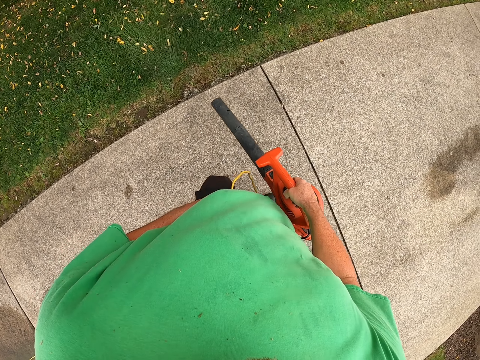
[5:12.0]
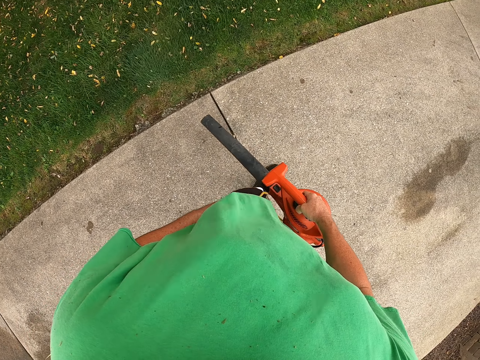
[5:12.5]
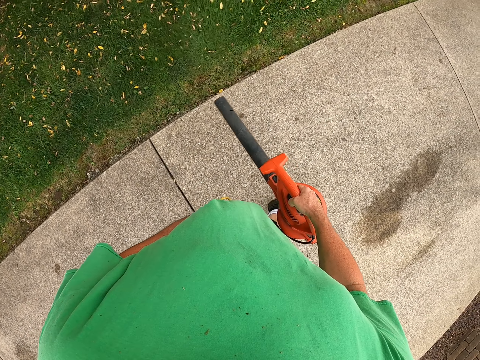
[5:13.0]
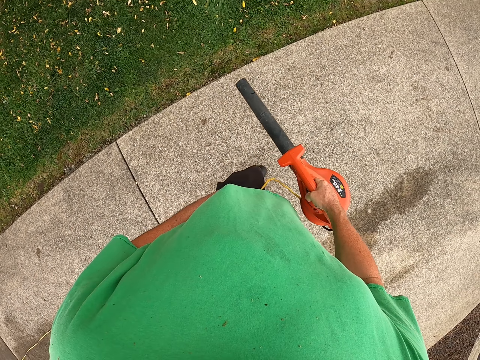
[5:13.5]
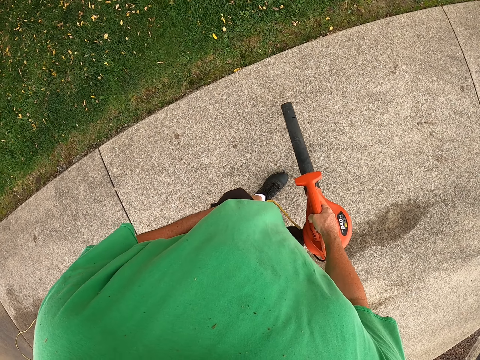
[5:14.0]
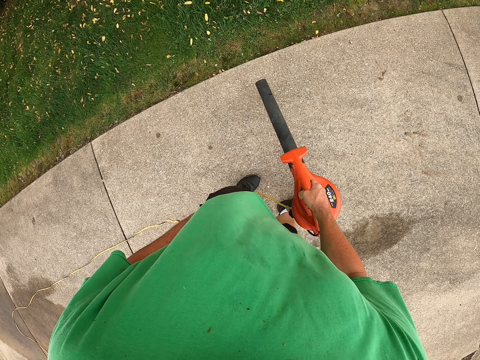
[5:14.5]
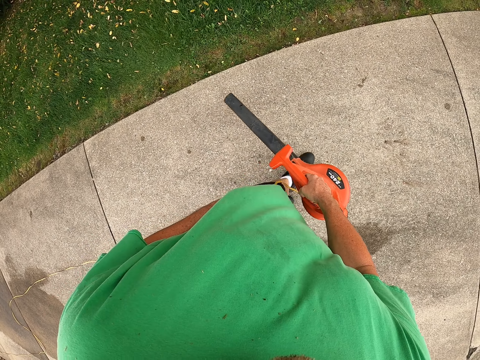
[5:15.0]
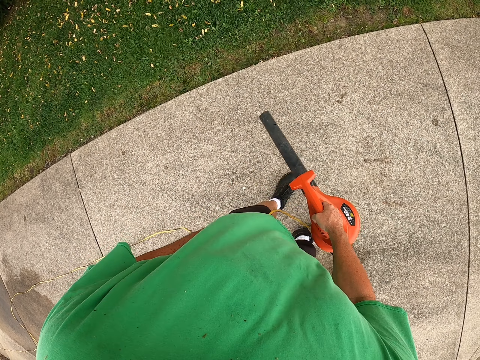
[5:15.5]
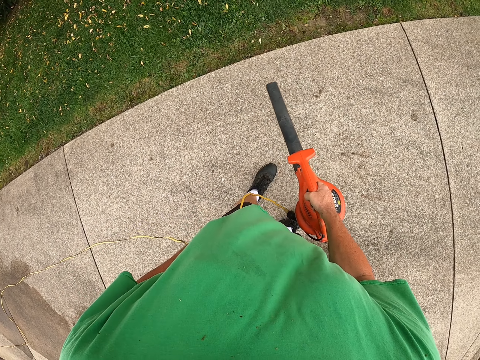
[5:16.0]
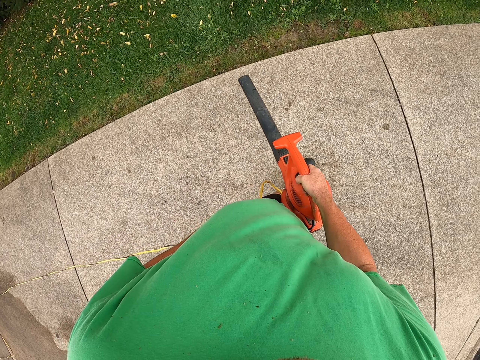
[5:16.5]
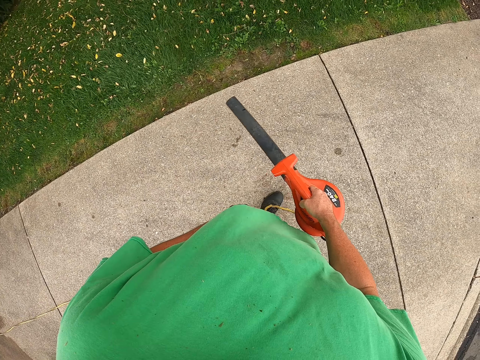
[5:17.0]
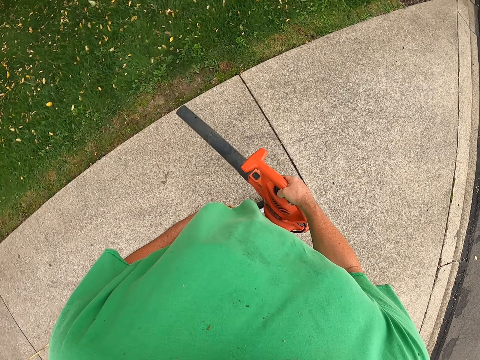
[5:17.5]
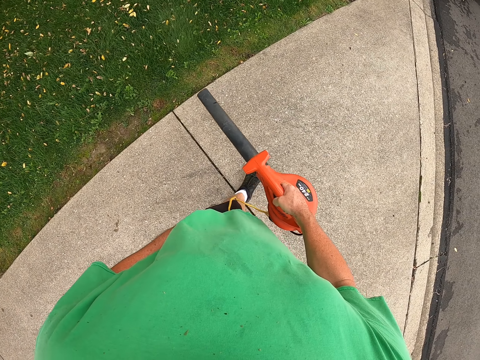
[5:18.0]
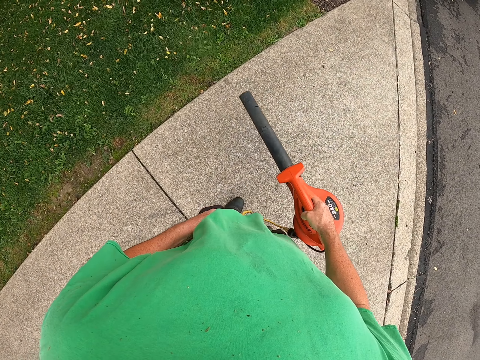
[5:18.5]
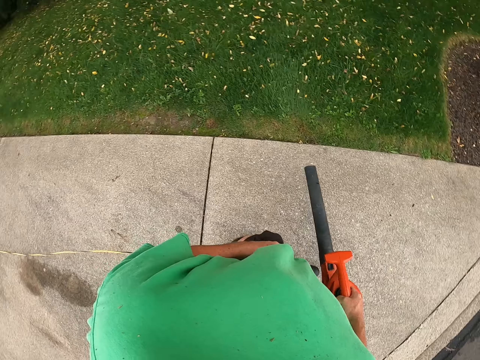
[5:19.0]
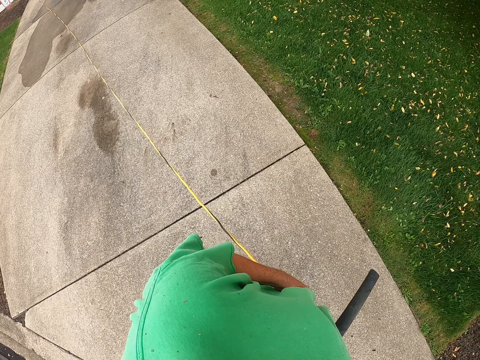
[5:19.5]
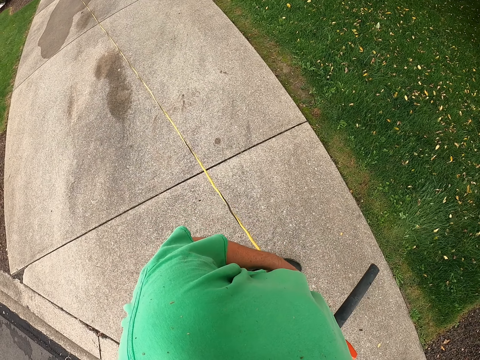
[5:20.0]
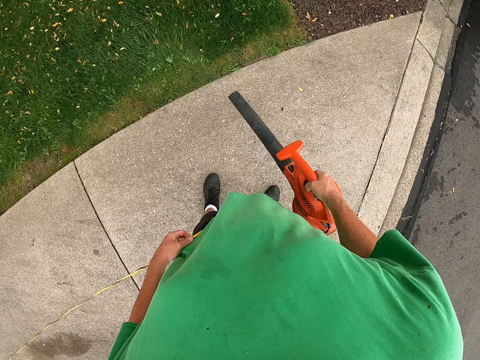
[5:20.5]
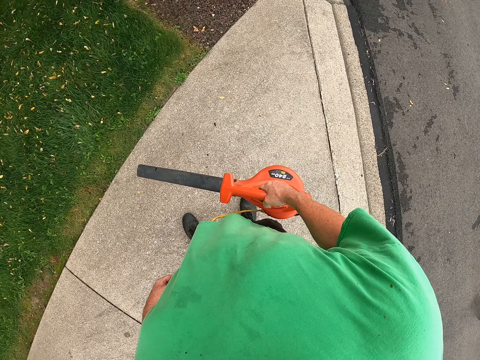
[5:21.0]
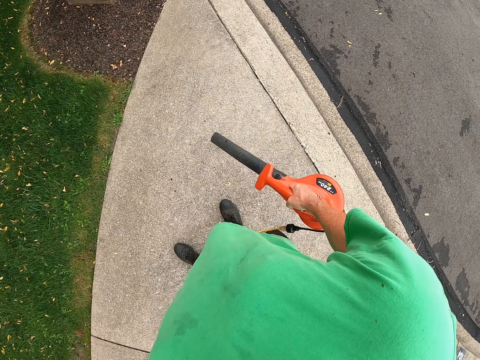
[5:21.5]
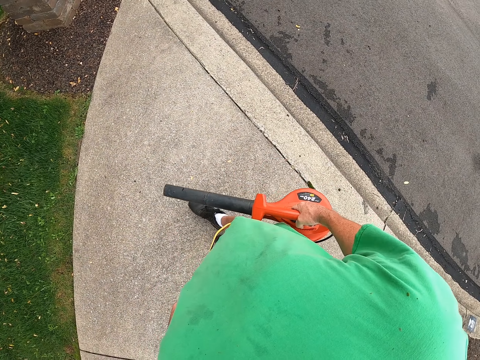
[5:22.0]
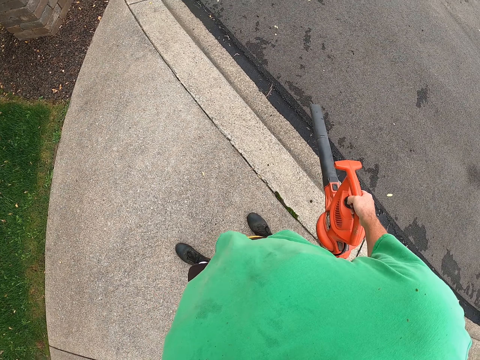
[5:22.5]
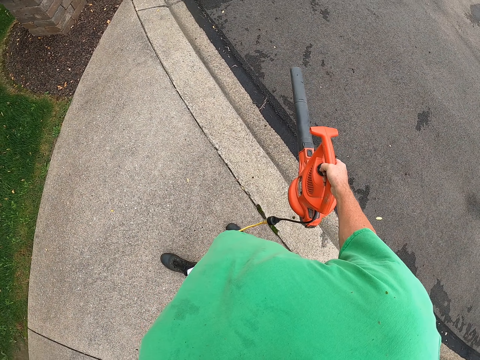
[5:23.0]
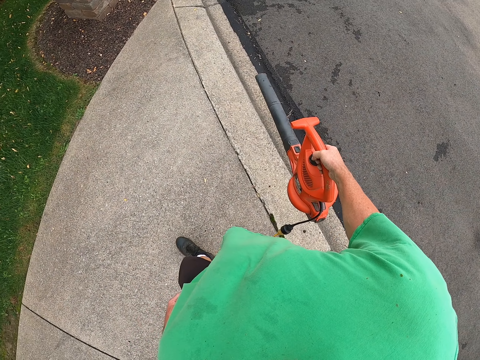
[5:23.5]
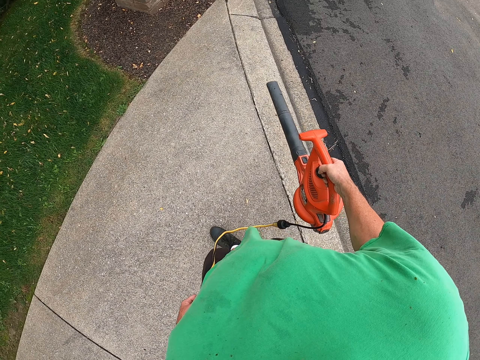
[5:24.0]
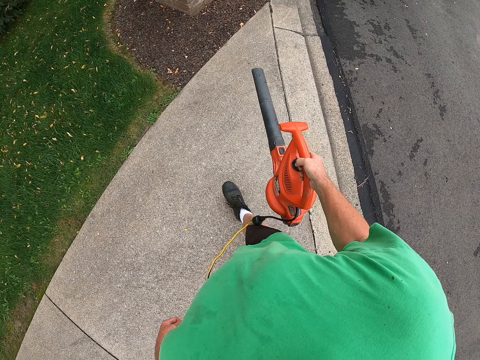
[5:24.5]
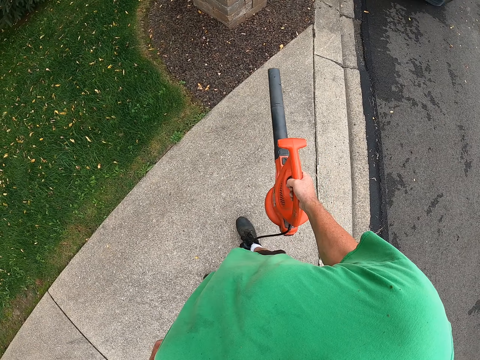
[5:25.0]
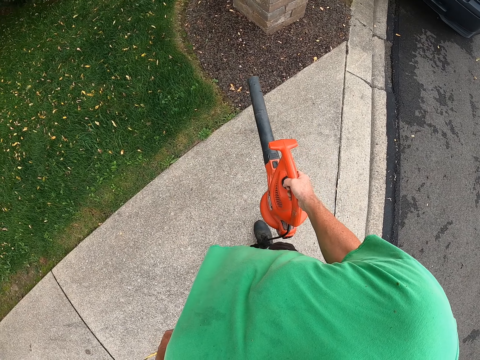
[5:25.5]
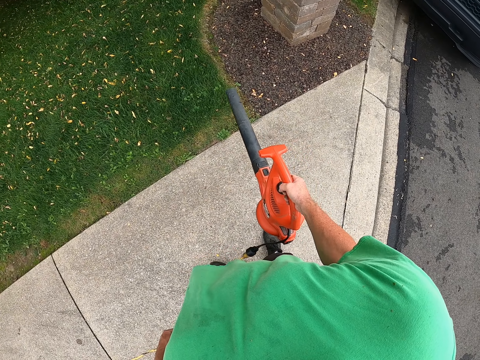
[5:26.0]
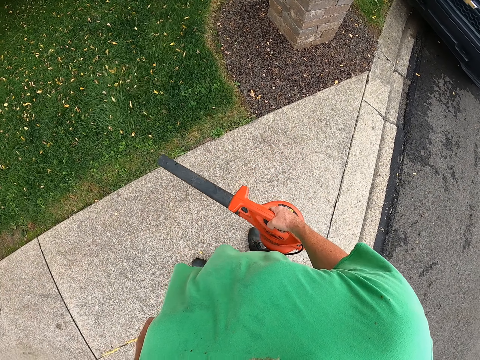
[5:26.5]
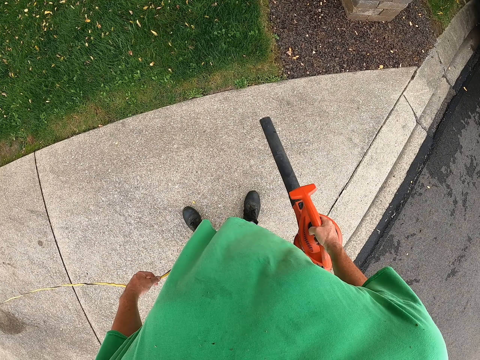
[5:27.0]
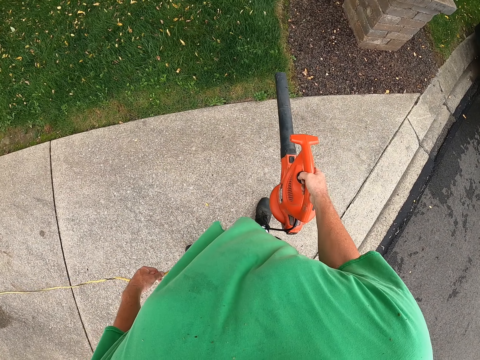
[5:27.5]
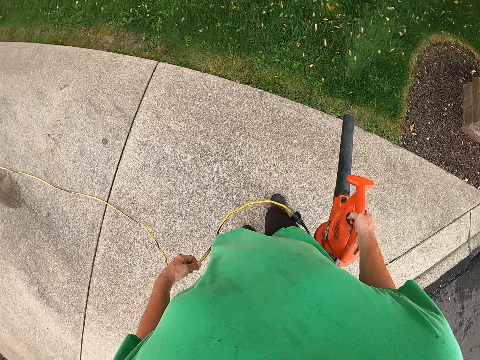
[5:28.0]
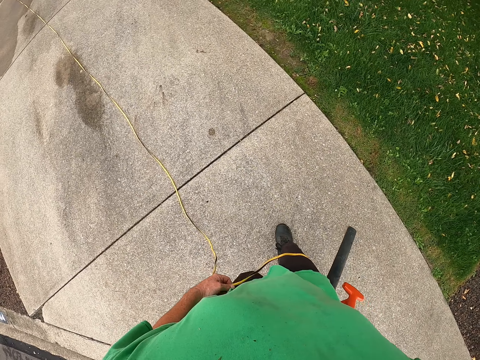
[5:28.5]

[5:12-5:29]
The camera wearer walks. They spray. They walk. They stand. They spray. They walk. They spray.

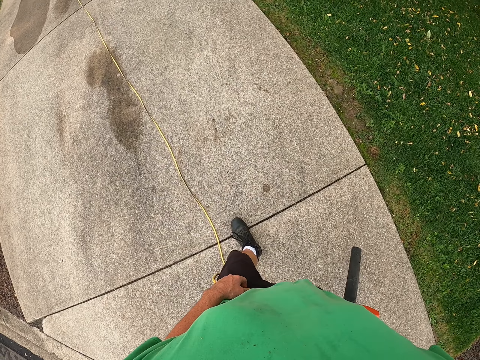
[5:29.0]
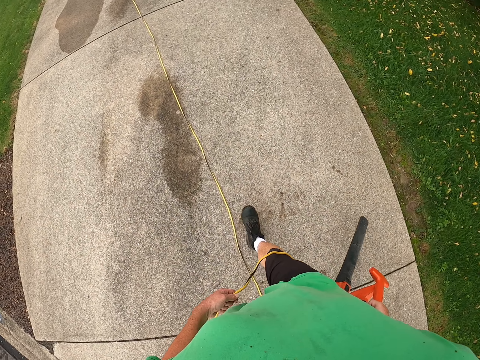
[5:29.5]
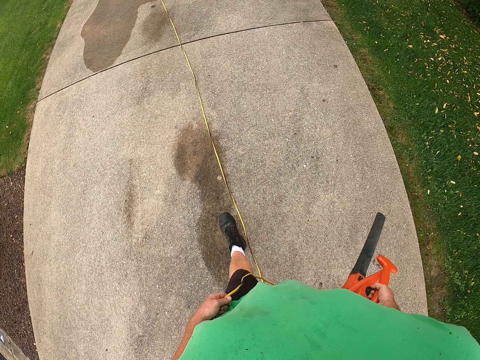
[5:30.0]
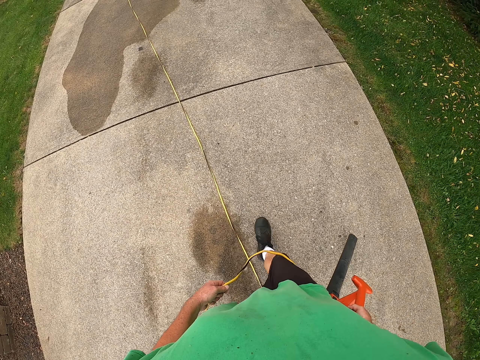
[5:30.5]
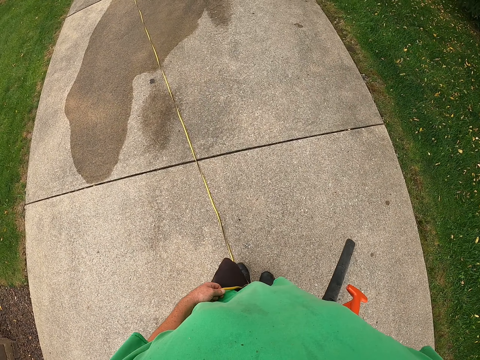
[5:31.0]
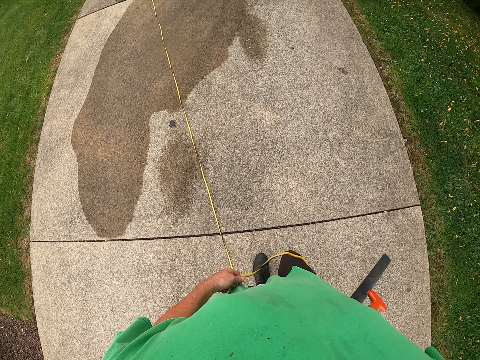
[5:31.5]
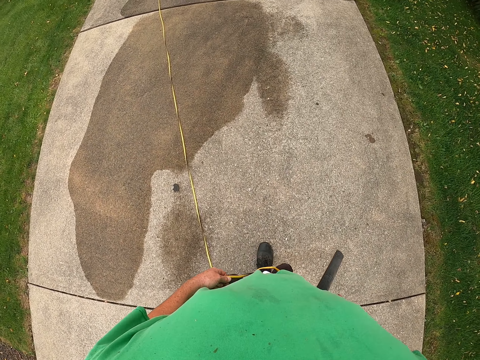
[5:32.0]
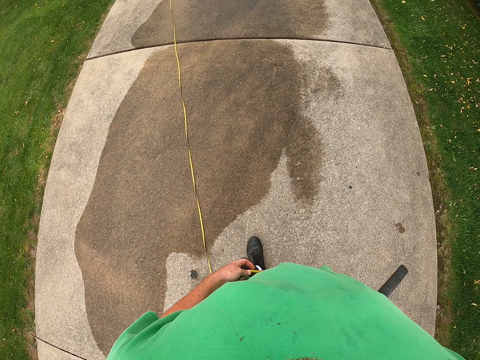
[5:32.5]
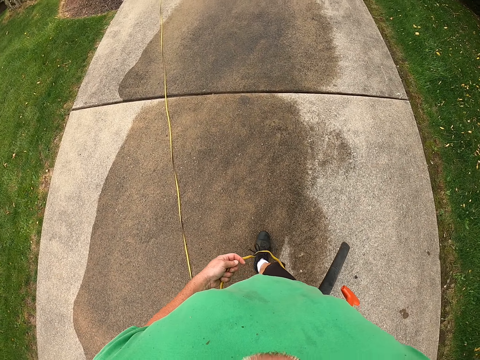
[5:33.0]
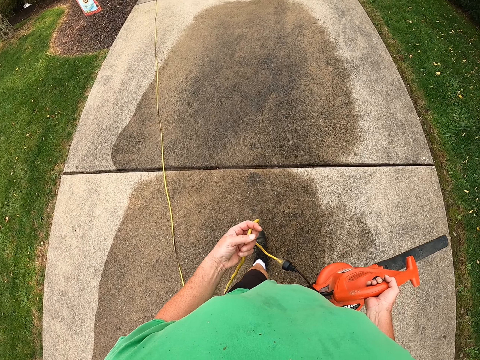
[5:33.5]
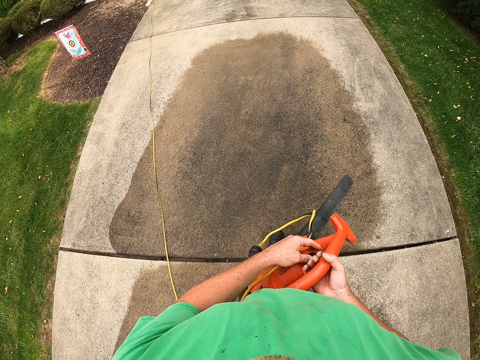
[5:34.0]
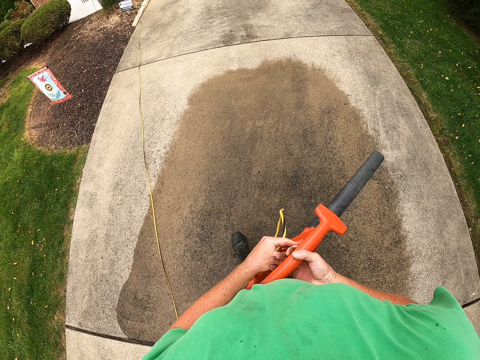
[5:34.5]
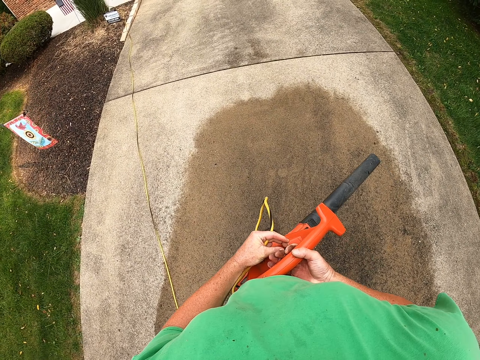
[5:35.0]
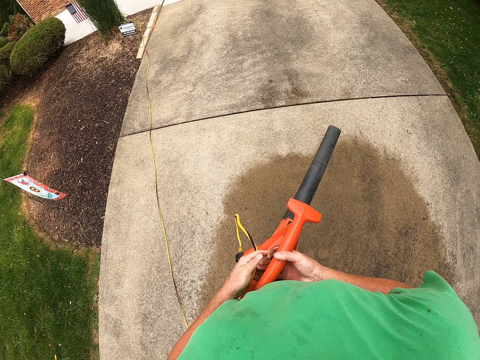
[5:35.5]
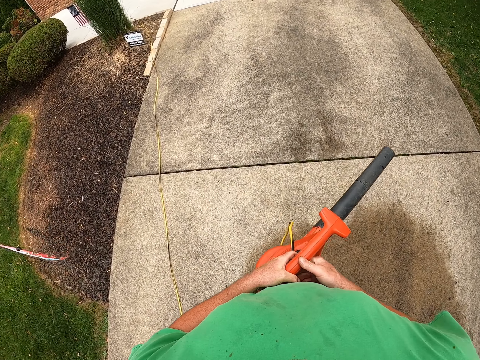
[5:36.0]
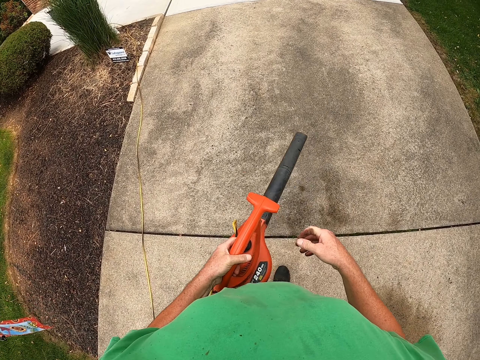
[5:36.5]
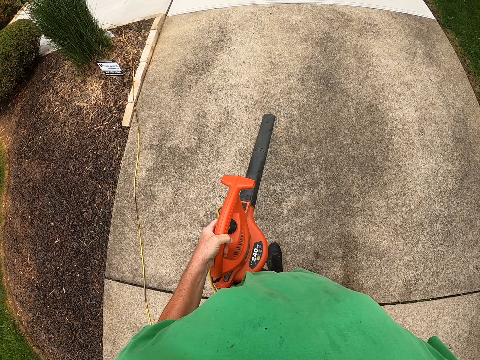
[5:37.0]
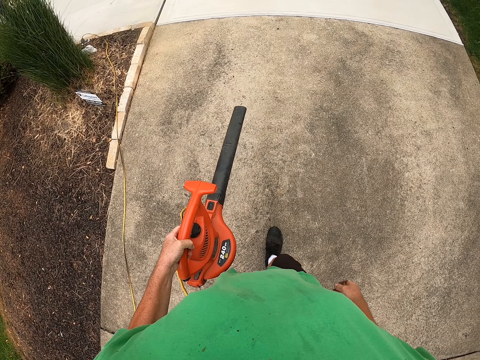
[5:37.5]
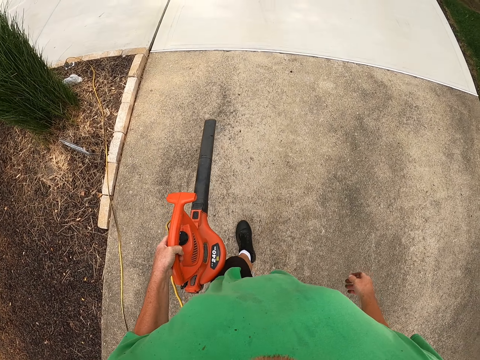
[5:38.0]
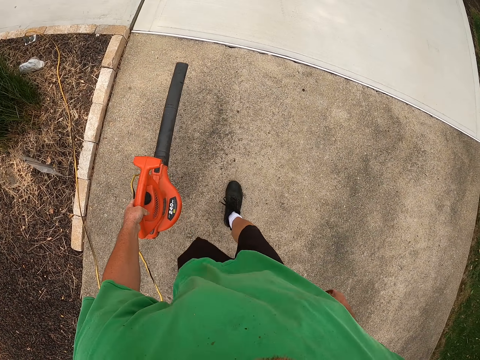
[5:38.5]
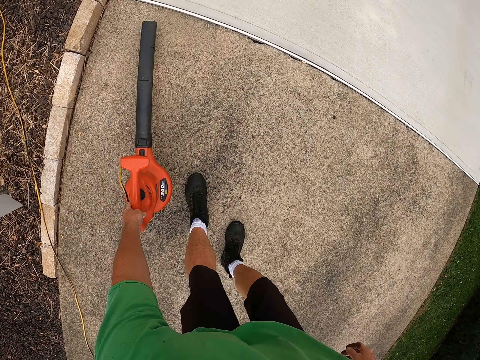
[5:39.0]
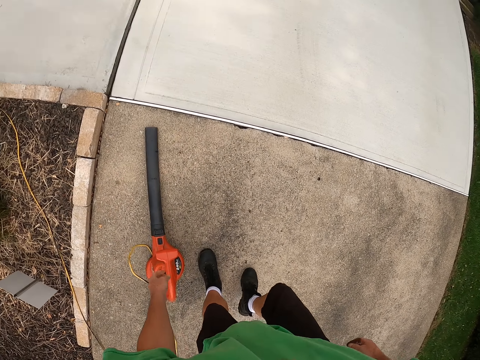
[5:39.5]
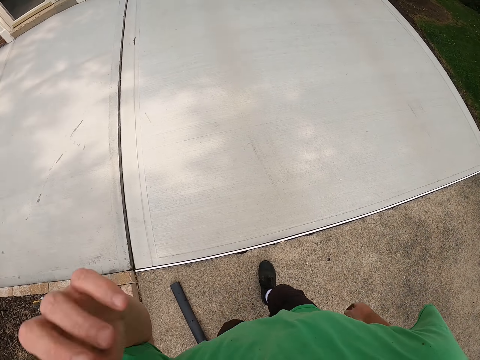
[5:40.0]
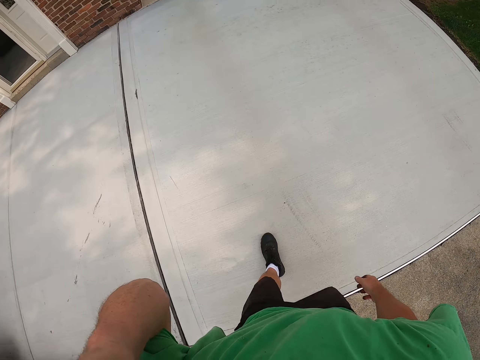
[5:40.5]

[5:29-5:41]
The camera wearer walks. He takes the spraying machine from another hand. He blows the flower leaves on the grass area. He walks around. He removes his hand from the spraying machine. He bends. He puts the spraying machine down on the floor. He raises his hand. He adjusts the camera.
